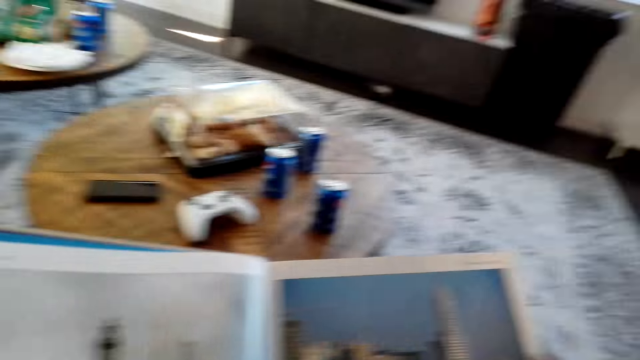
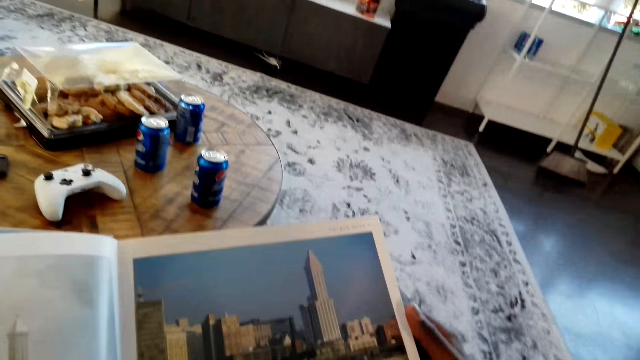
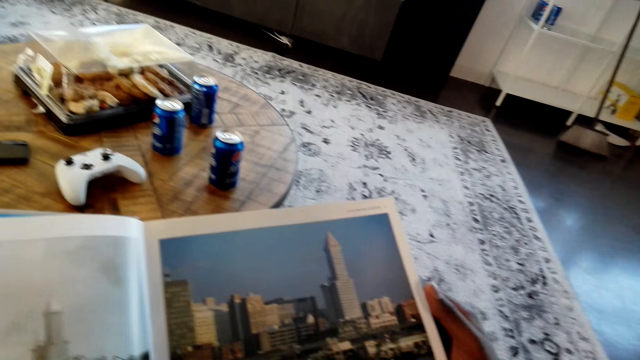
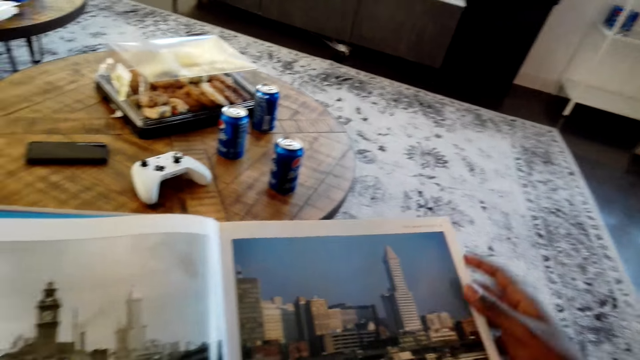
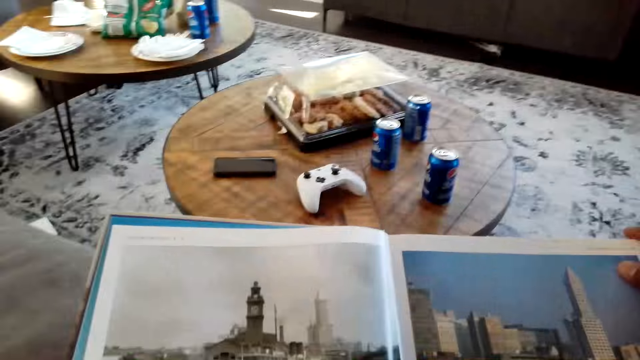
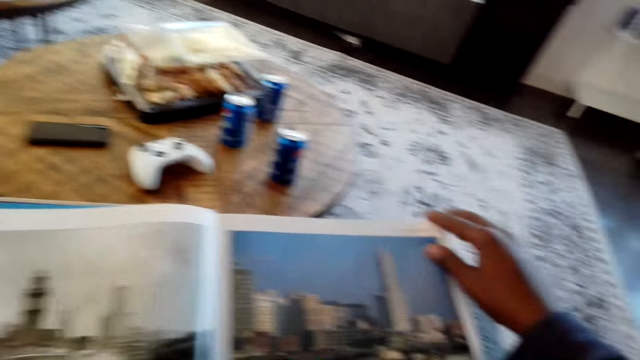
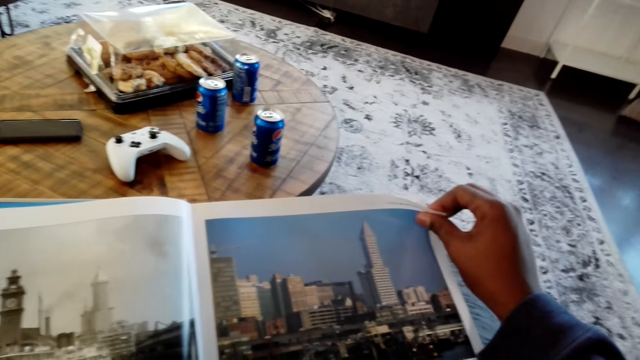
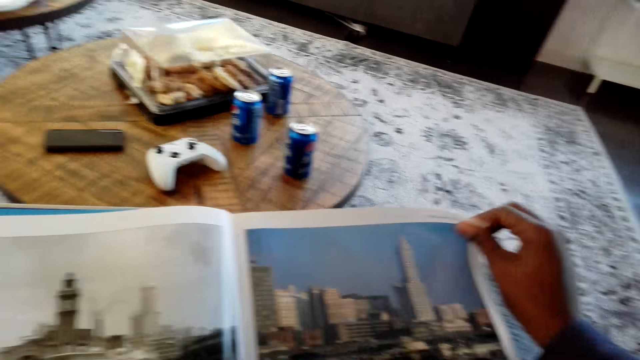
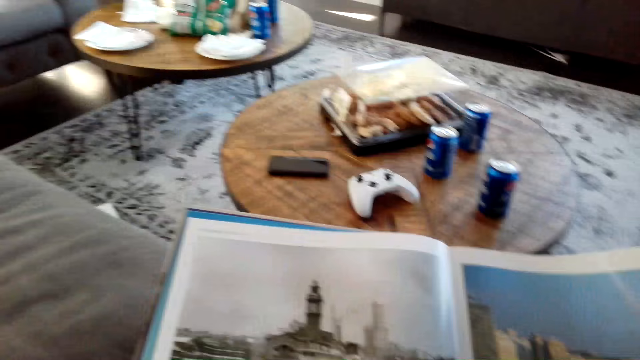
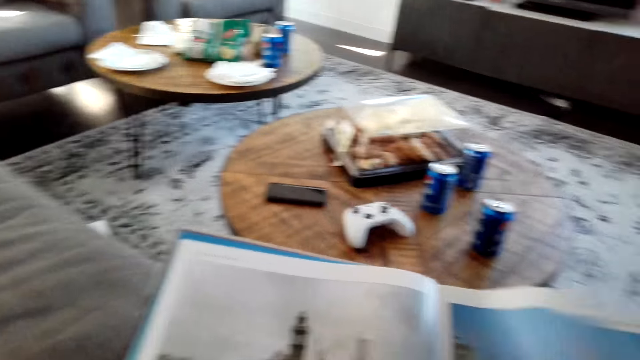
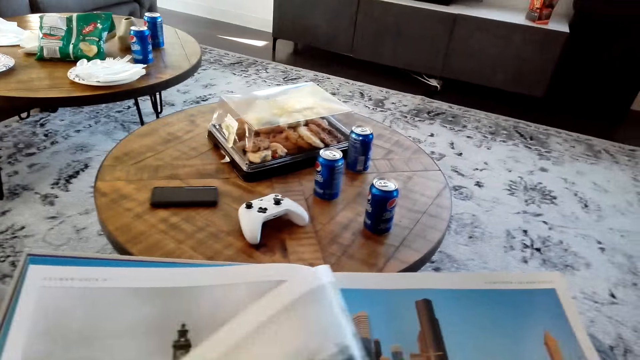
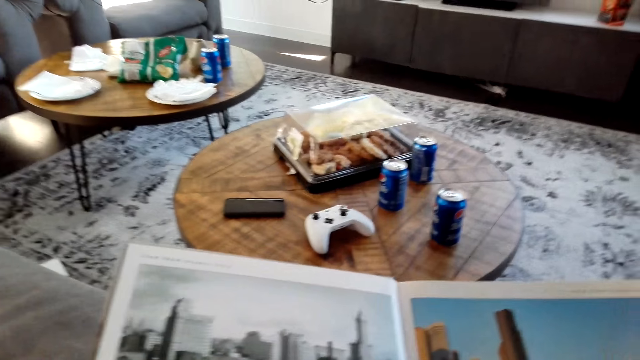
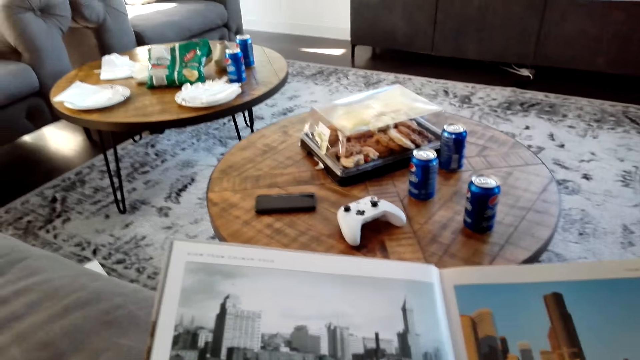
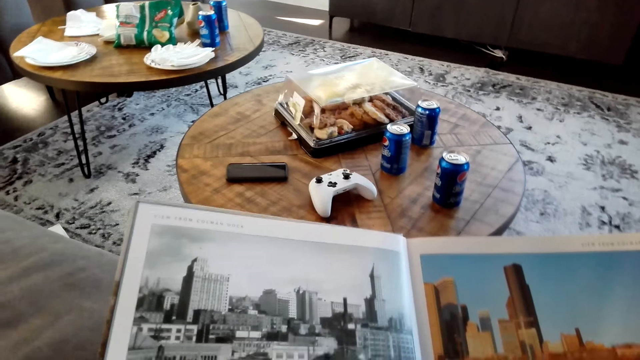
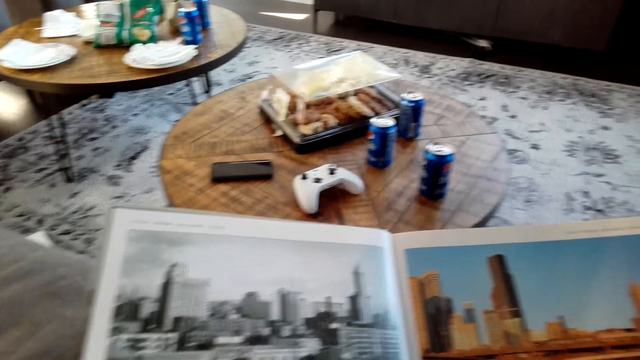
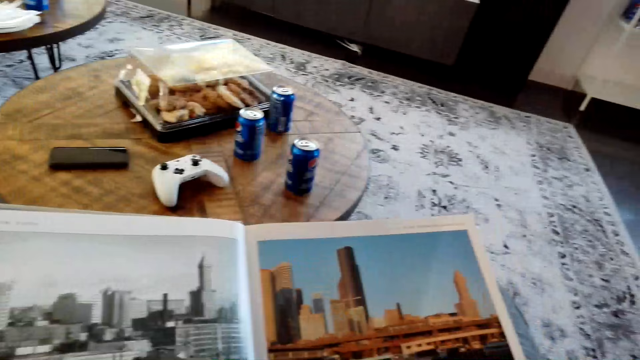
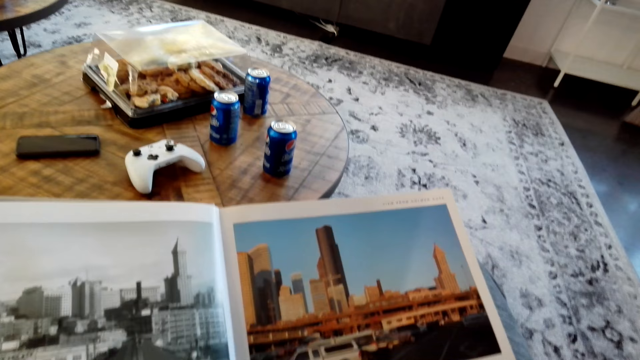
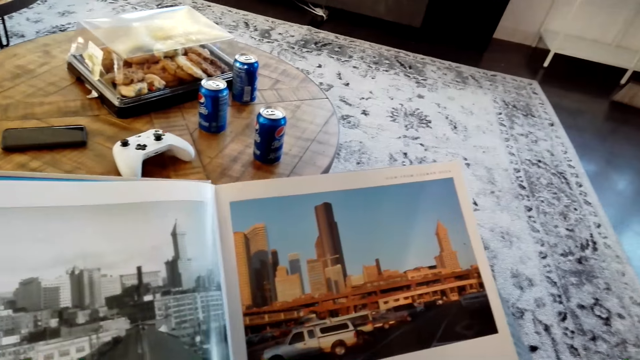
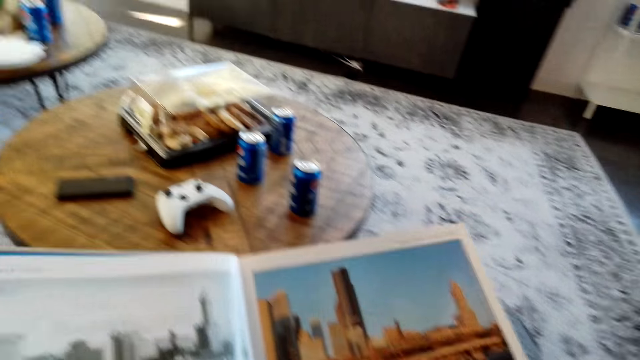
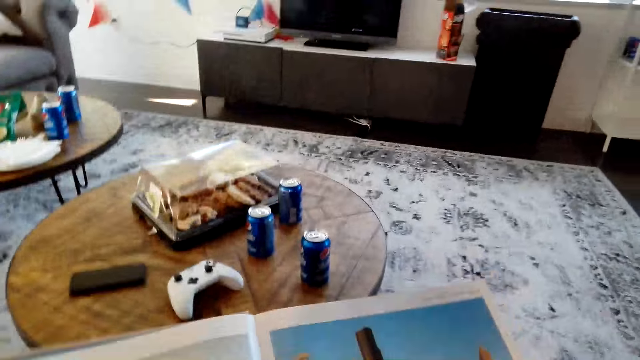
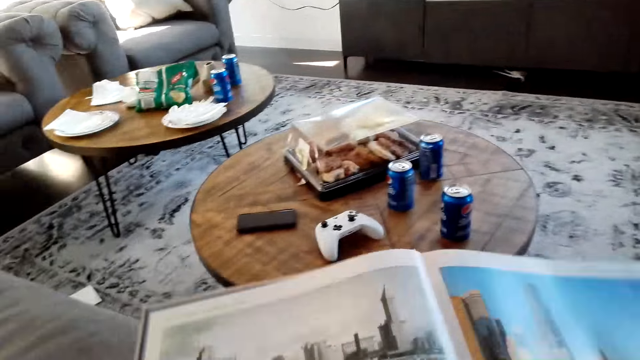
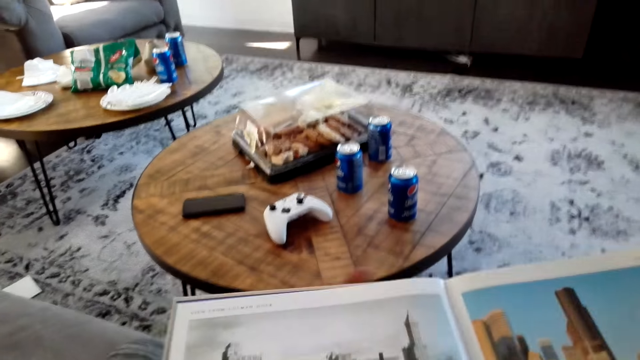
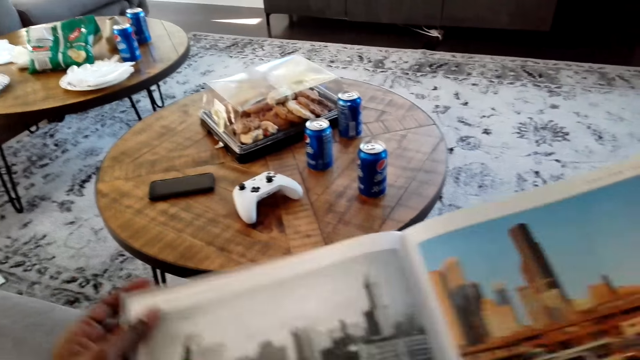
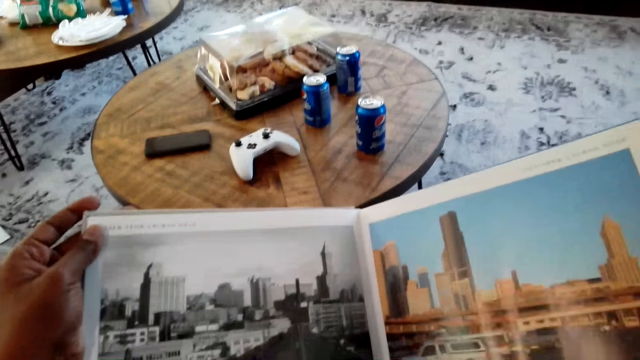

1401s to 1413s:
The camera wearer flips a magazine page. They read the magazine.

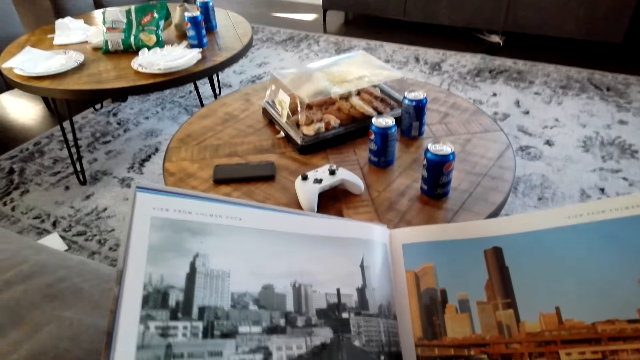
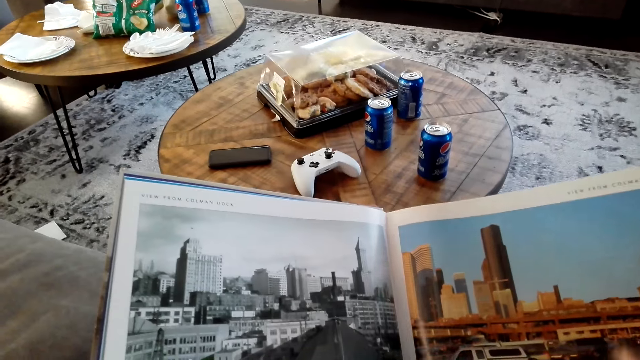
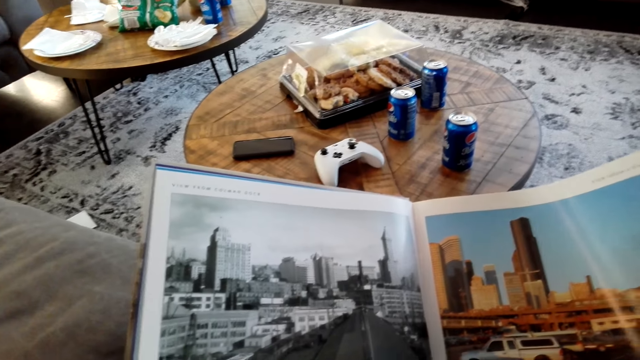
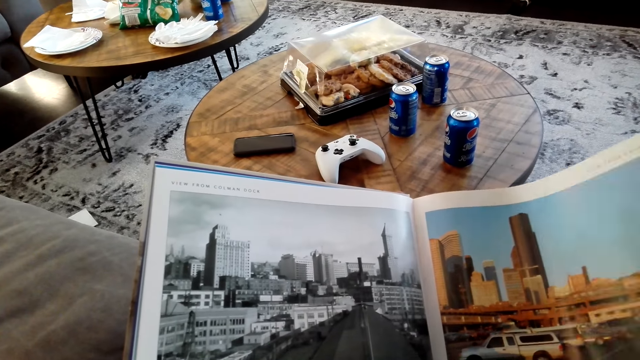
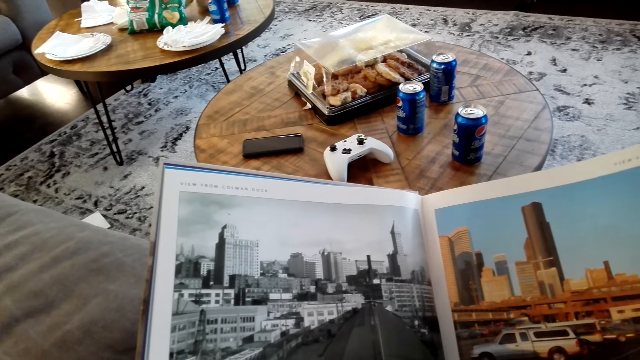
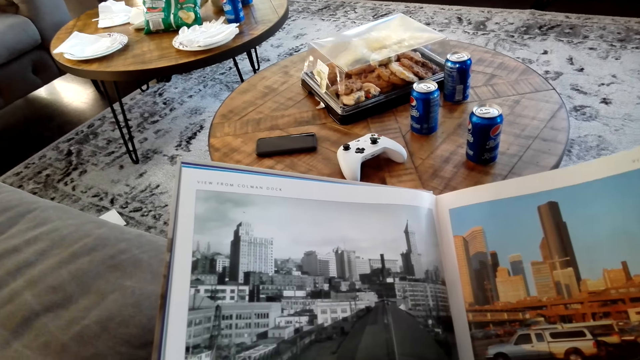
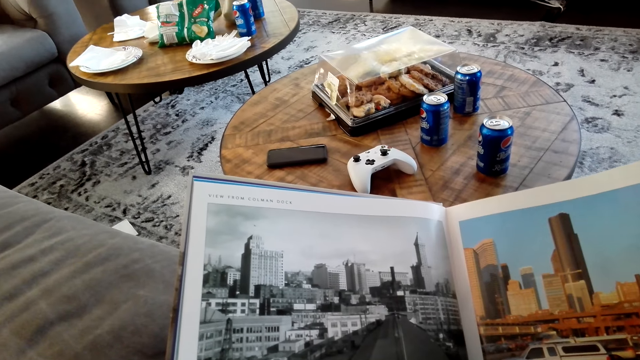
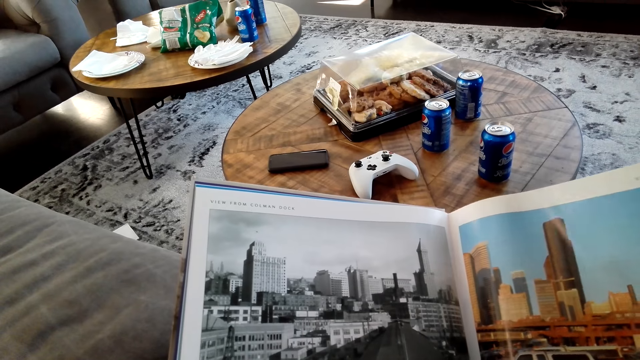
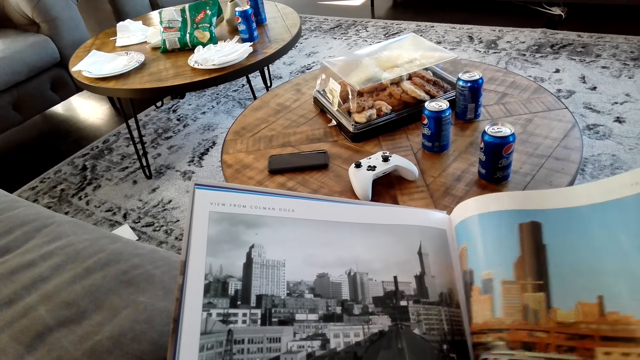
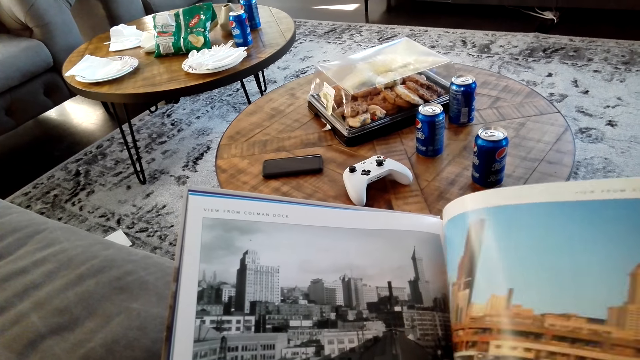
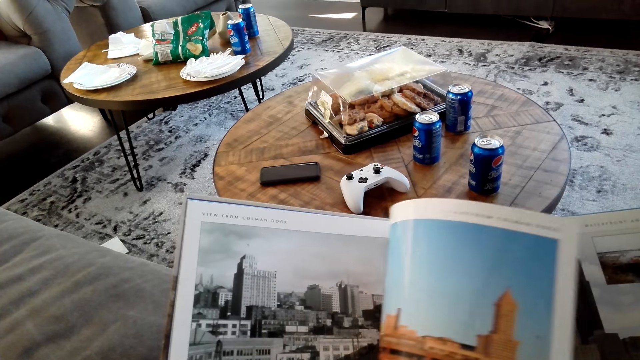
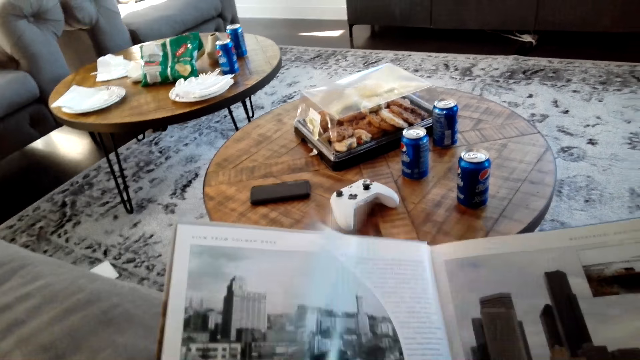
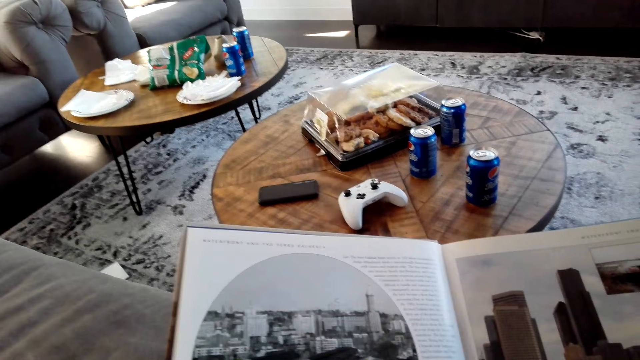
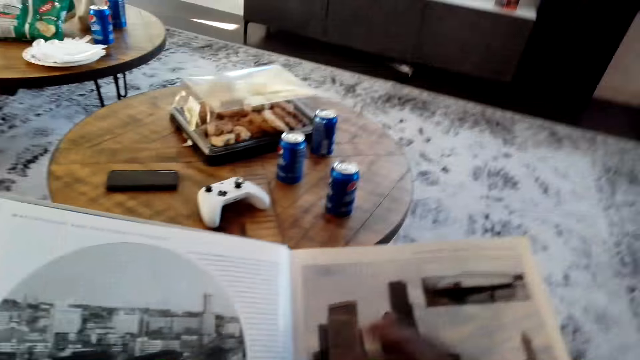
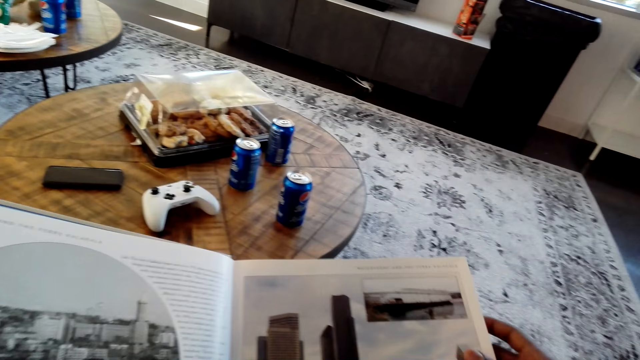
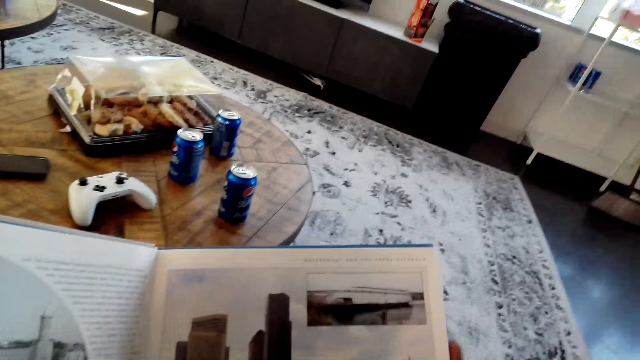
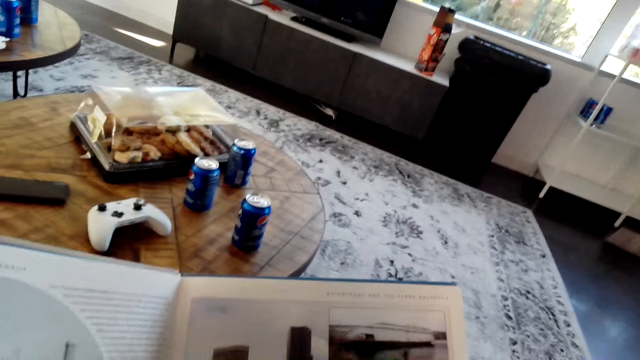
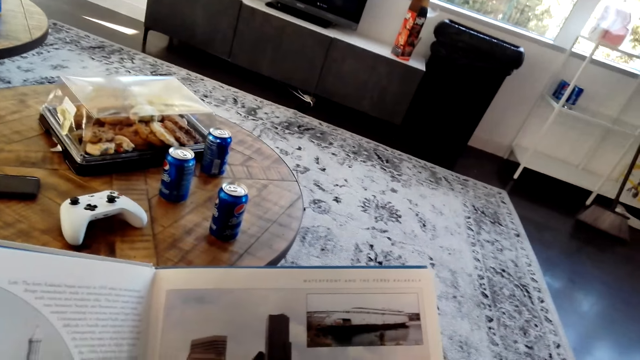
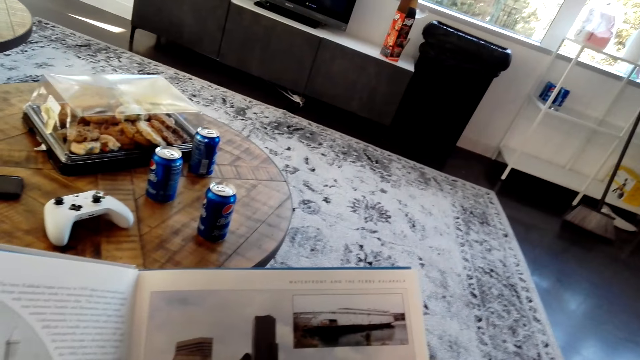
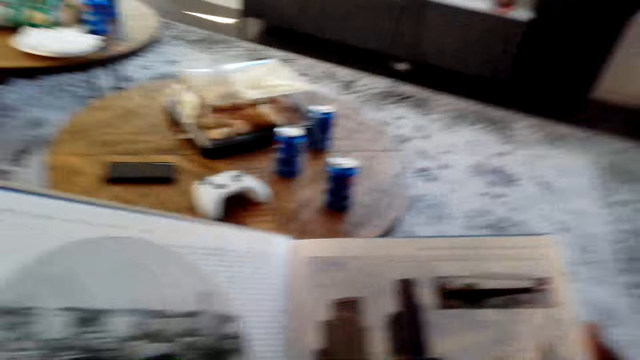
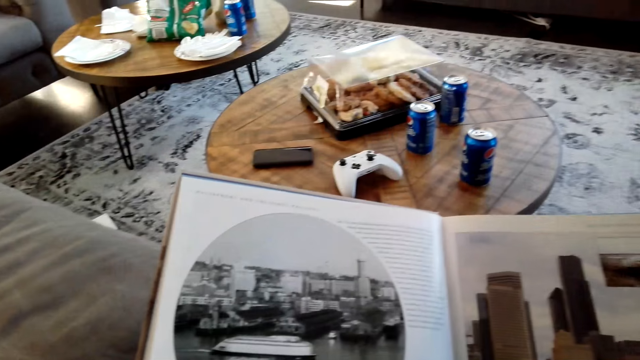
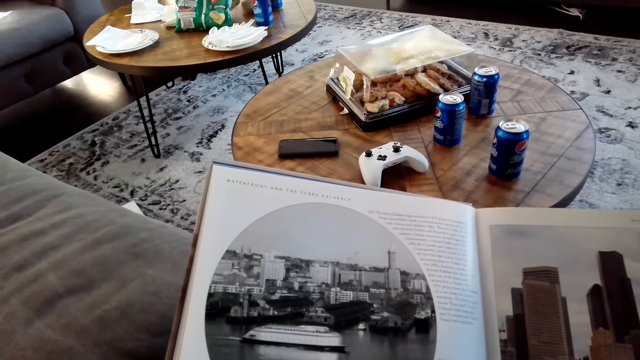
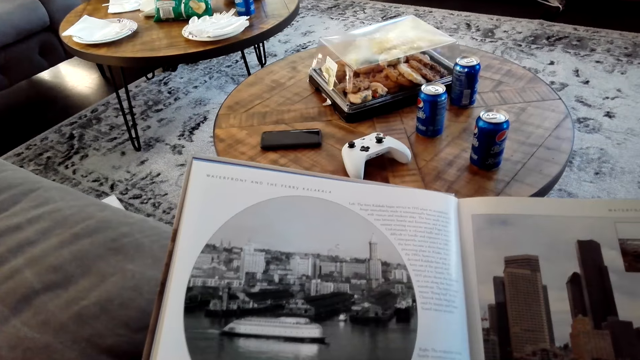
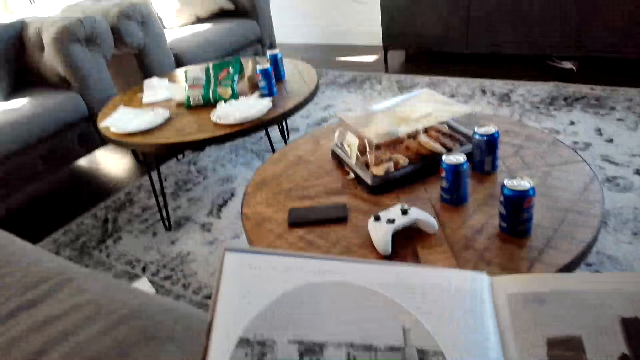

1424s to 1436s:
The camera wearer flips a magazine page. They flip a magazine page. They read the magazine.
